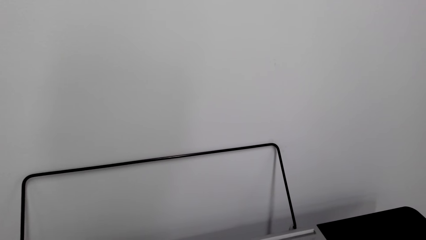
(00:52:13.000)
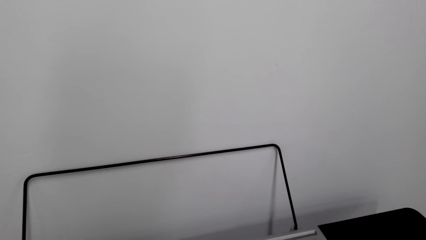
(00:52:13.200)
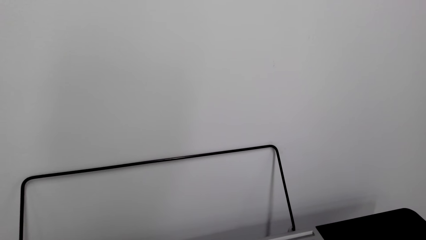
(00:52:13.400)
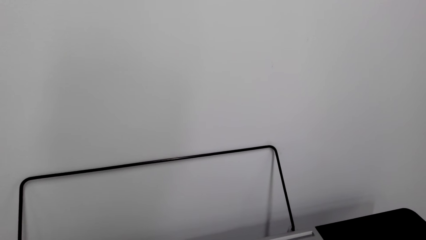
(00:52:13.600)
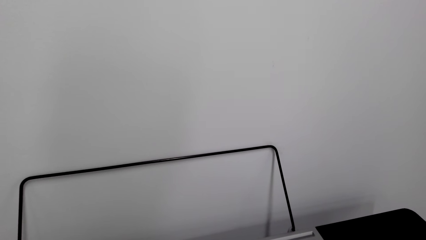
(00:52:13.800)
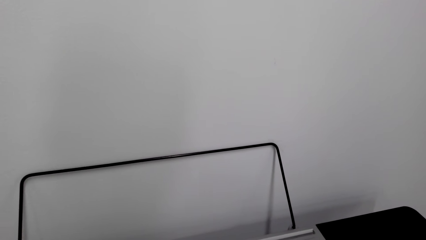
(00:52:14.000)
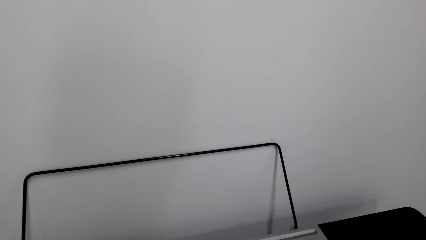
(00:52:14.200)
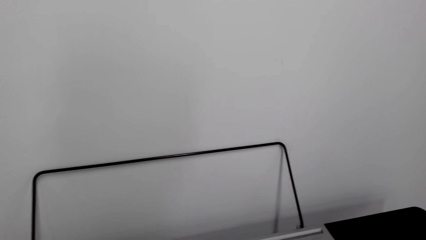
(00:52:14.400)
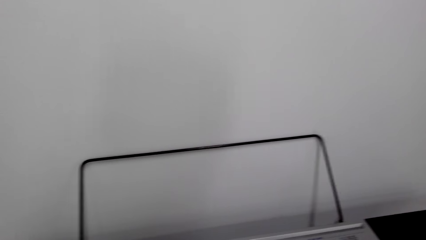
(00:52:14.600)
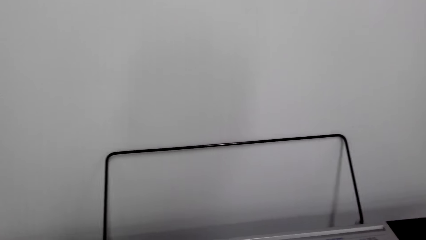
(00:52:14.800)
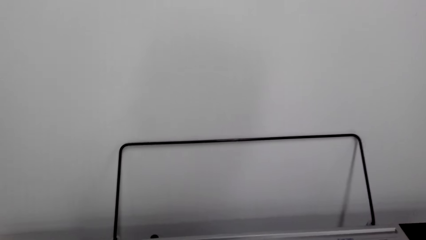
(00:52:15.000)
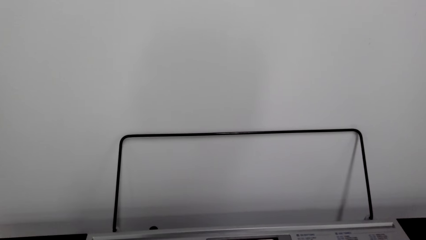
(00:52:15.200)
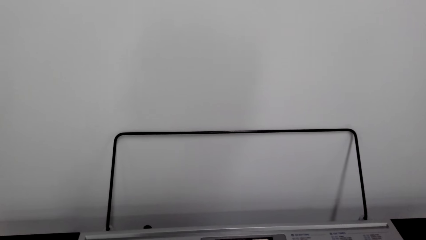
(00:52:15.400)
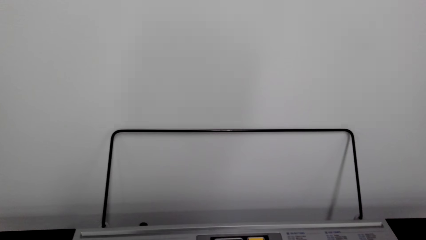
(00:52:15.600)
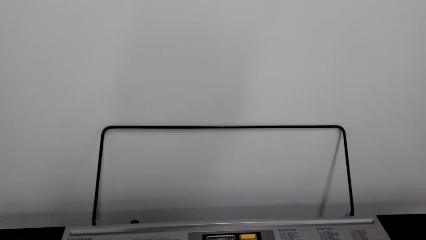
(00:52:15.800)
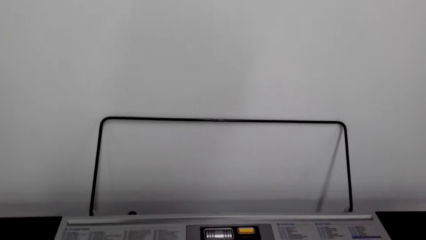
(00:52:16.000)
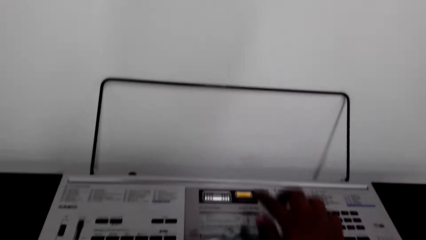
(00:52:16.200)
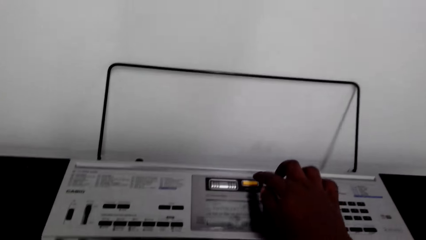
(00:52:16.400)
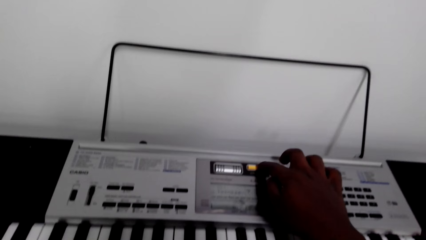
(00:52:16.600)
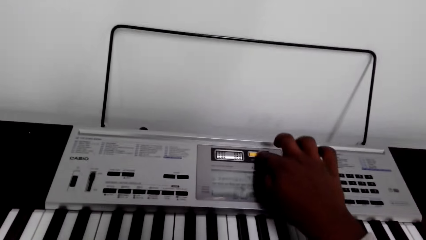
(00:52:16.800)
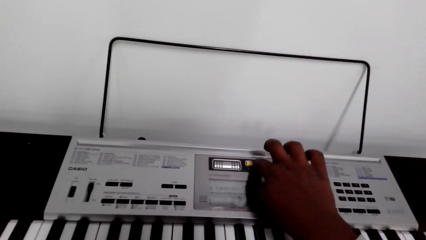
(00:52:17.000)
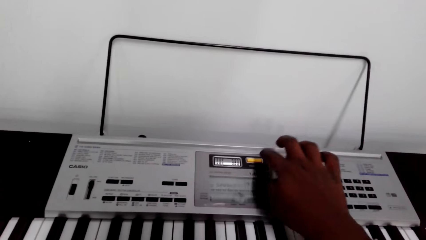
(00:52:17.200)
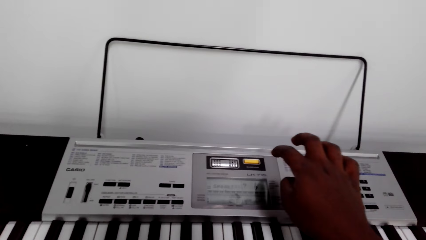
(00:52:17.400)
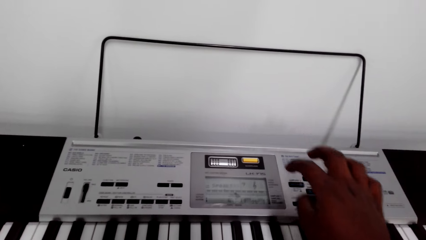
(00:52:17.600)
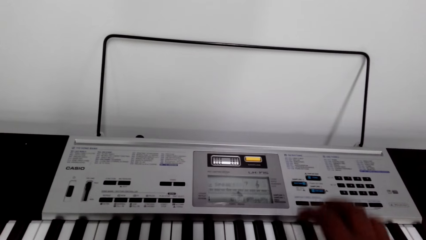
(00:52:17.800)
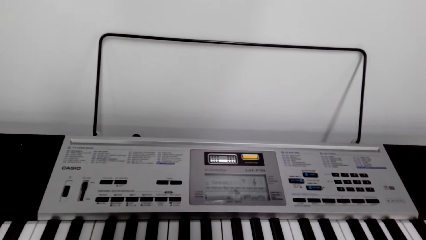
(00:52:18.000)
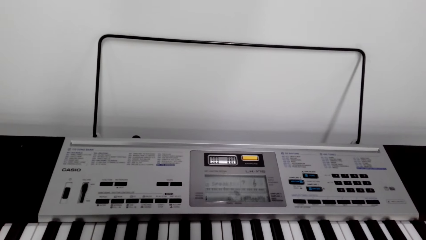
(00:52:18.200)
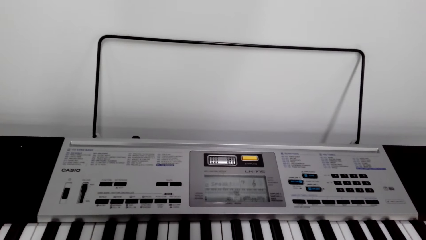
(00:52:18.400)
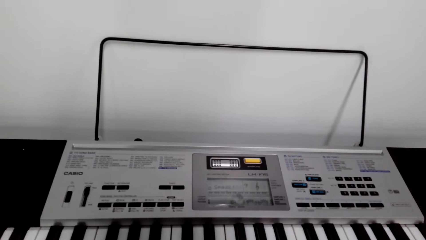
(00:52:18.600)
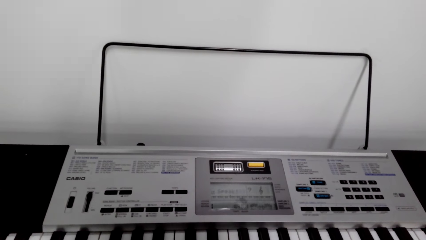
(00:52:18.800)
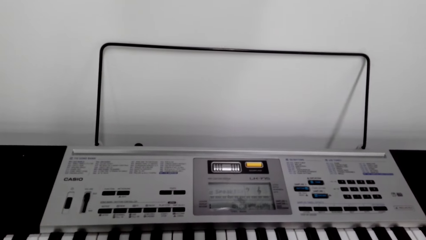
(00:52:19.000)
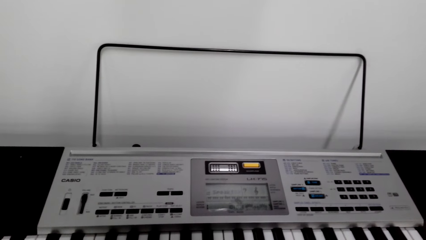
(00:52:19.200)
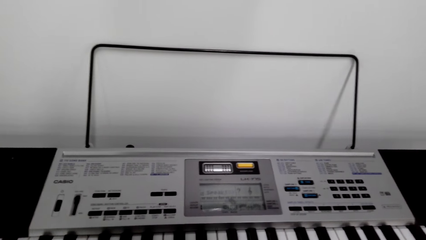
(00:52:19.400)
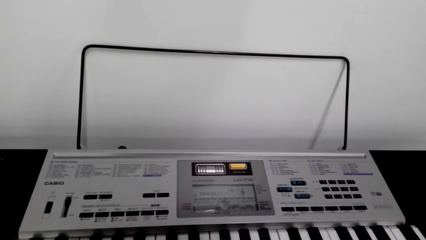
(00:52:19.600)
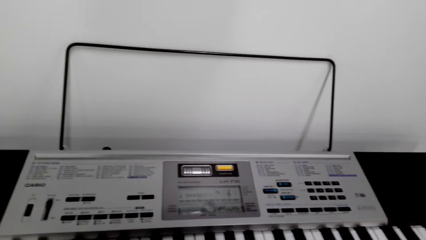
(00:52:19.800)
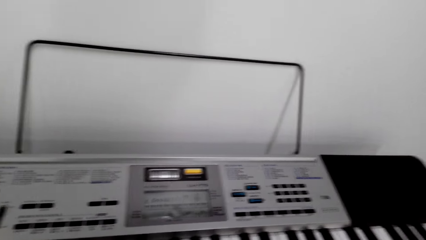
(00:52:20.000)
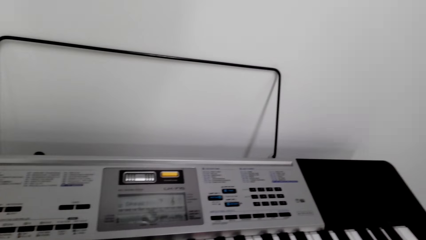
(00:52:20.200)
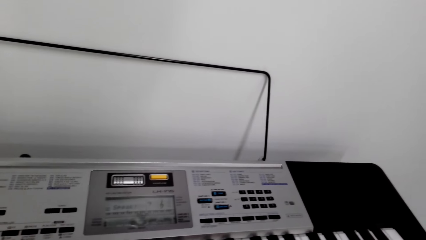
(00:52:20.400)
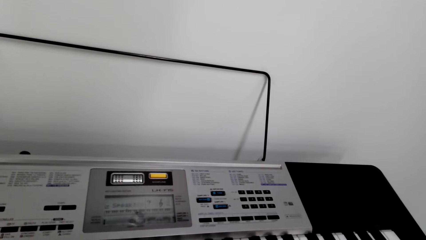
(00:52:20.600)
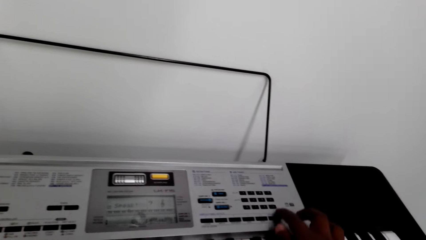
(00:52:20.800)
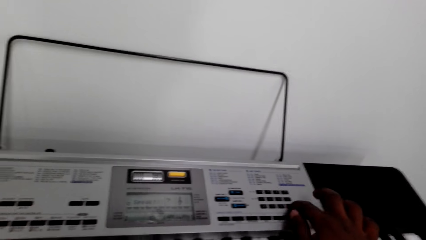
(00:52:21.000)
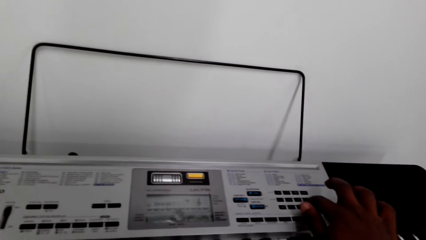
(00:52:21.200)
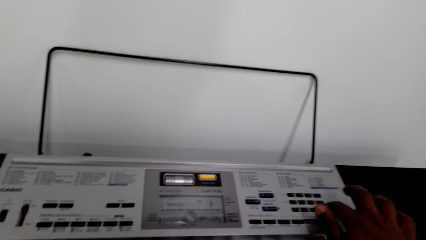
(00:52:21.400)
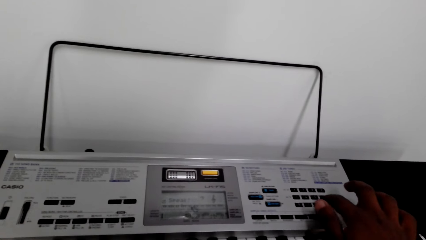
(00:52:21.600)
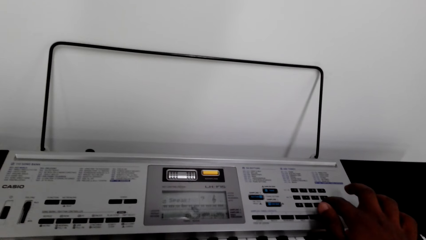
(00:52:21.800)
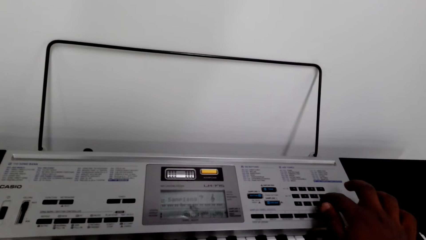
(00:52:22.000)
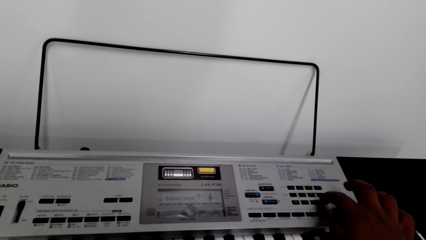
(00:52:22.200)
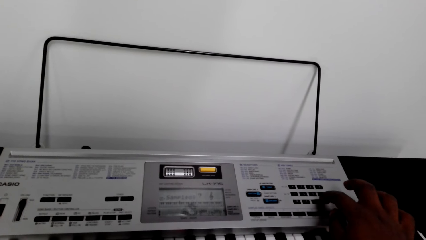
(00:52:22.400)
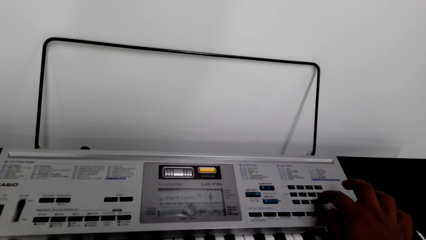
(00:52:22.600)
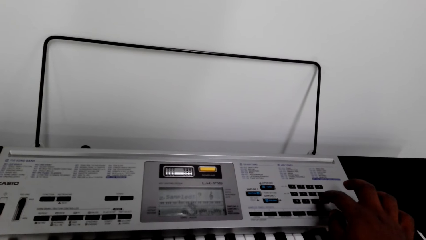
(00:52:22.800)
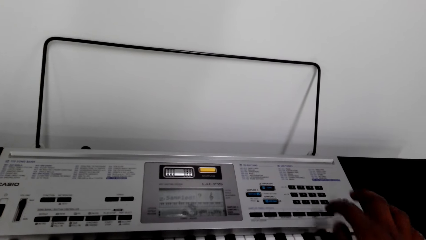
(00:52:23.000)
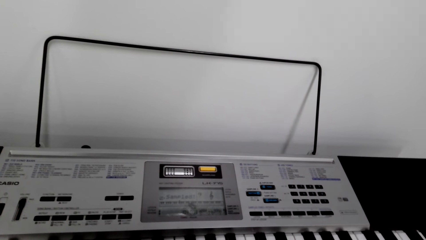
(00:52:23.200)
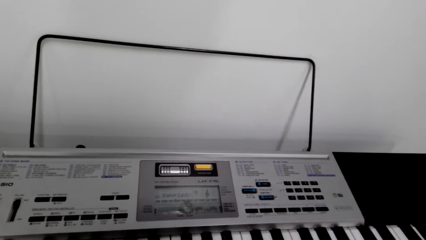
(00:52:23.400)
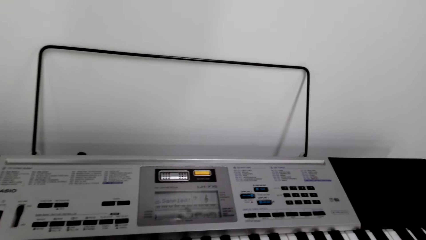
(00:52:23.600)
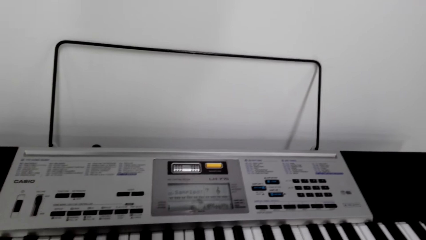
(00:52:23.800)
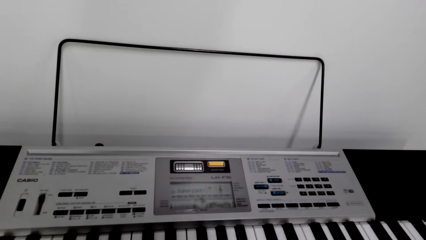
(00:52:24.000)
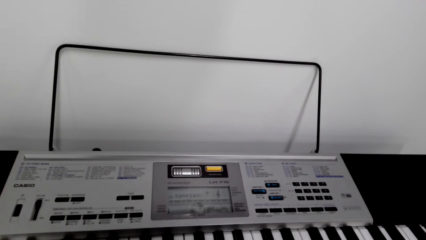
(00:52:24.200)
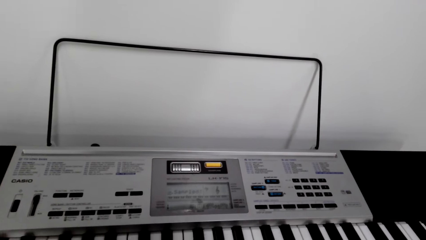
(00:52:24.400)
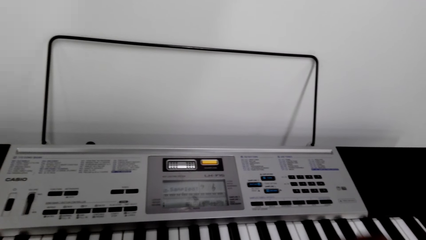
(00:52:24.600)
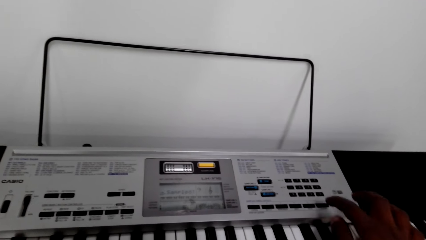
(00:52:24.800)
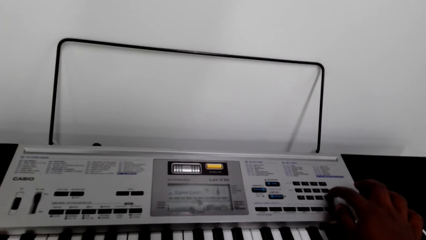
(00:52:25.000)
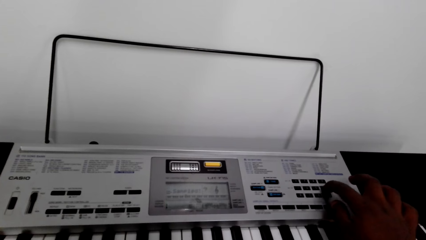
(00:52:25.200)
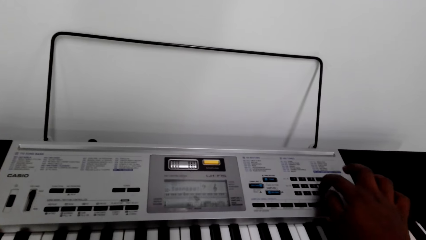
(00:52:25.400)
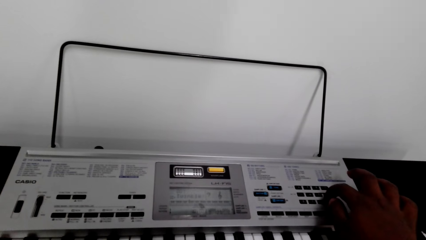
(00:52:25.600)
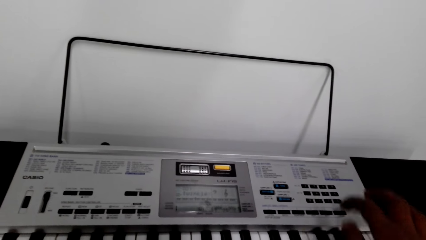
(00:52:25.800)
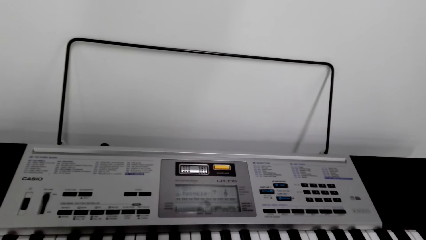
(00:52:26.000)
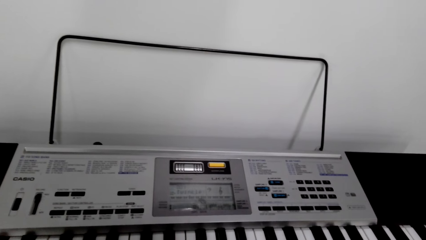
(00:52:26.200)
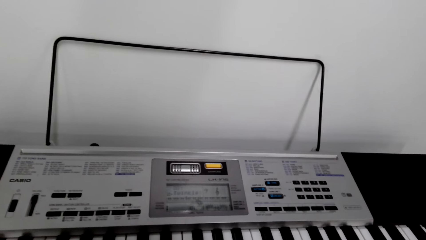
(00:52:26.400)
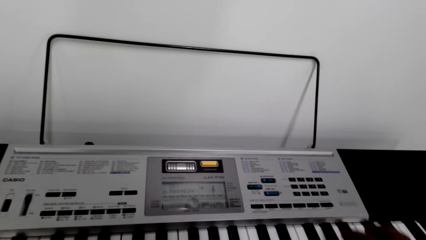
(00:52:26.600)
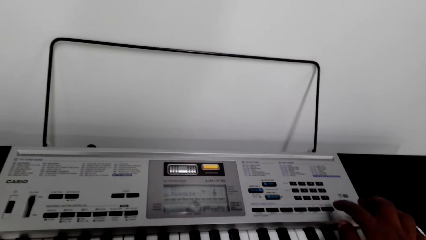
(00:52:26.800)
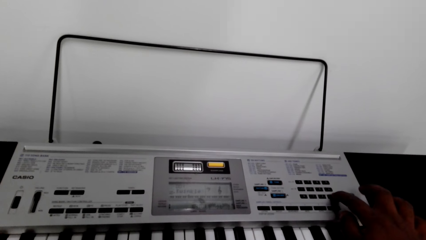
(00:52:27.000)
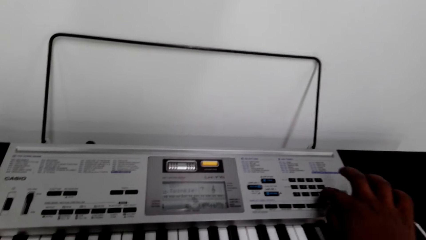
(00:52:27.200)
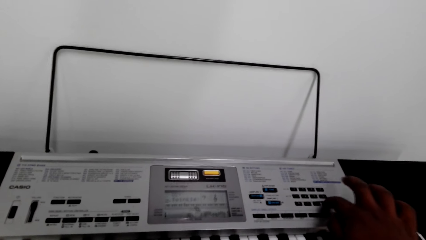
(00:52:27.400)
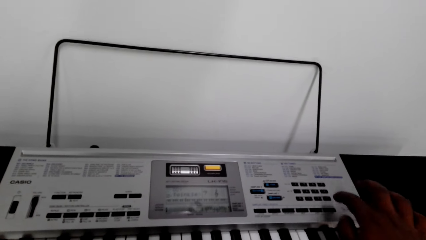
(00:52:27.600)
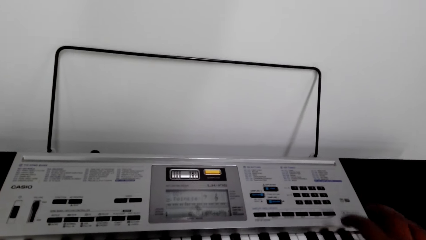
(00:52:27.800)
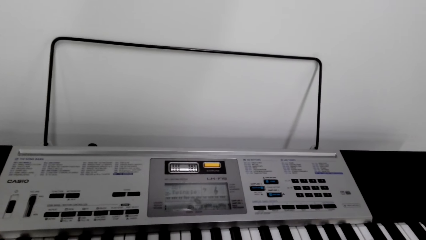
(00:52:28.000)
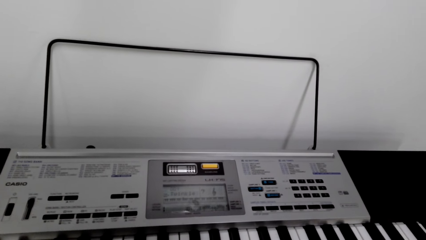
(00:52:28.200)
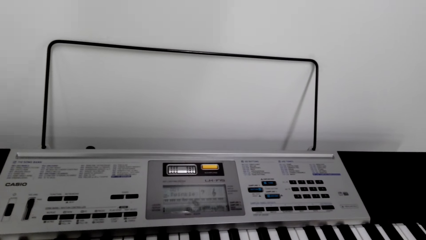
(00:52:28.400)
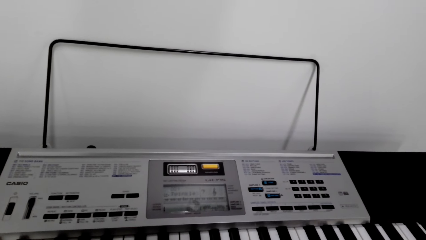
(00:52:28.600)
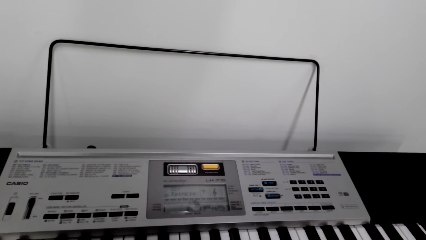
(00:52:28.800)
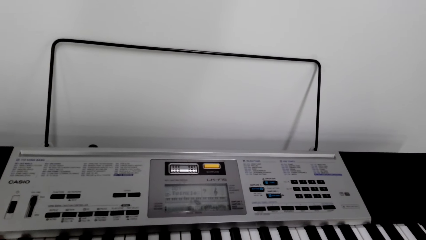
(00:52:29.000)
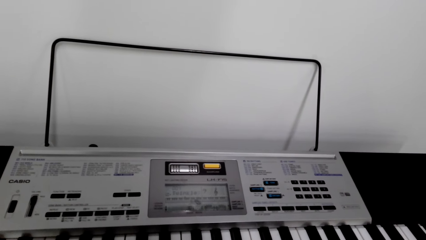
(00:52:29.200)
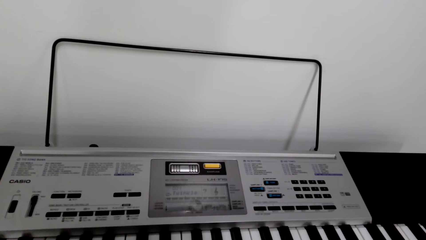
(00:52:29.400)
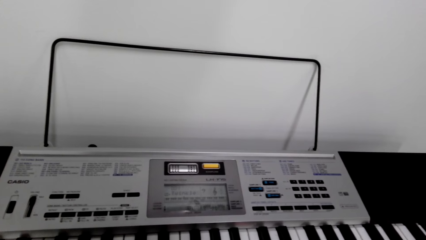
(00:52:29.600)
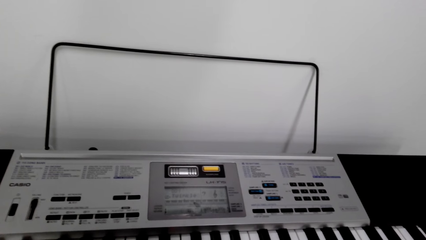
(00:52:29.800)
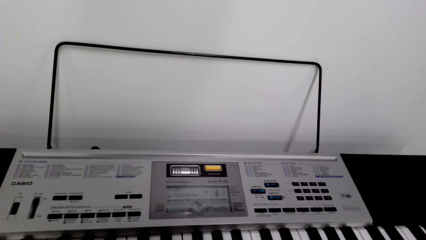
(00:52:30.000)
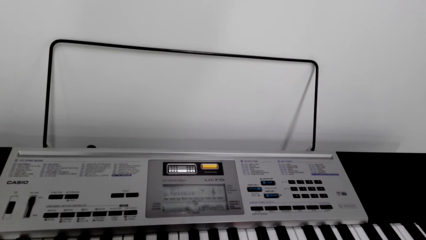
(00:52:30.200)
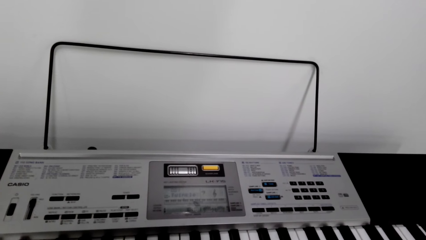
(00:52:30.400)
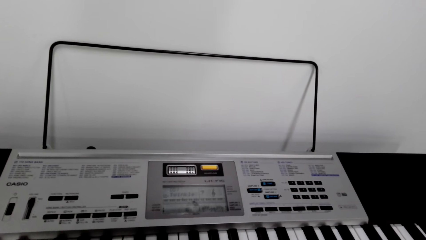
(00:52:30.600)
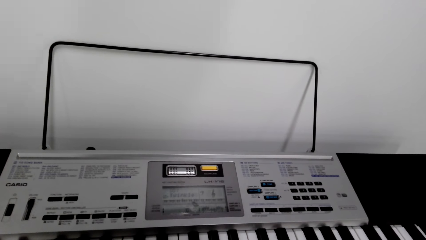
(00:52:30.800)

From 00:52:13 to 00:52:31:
The camera wearer presses a button on the keyboard. They play the piano. They press a button on the keyboard. They press it again.
